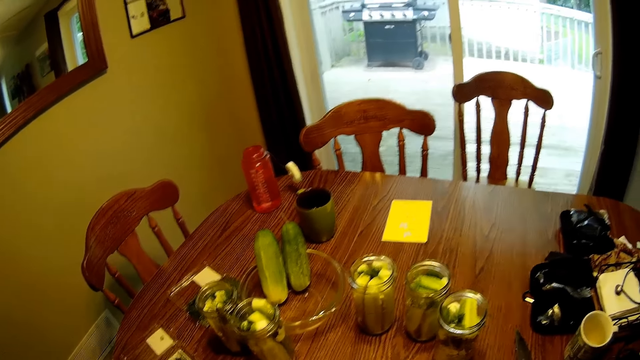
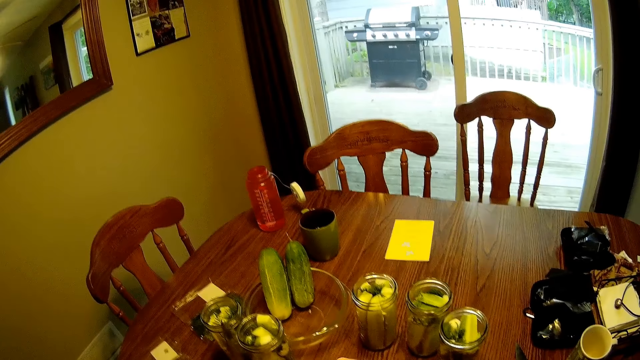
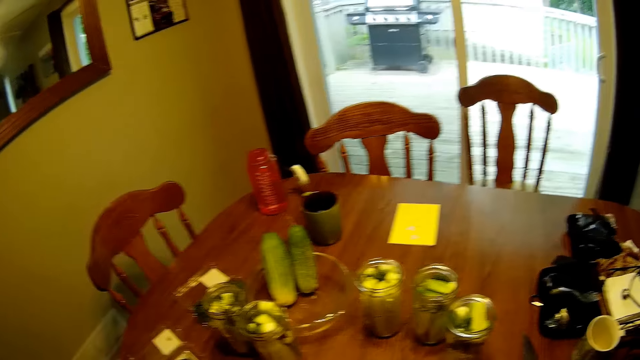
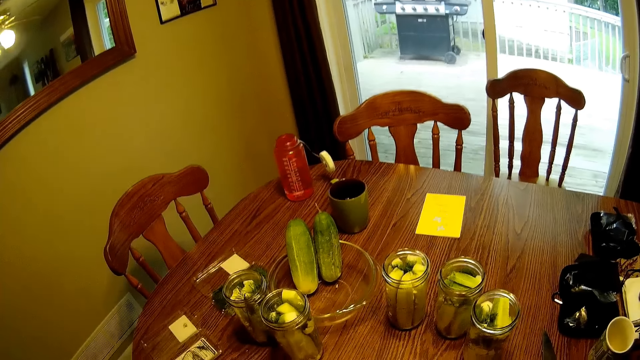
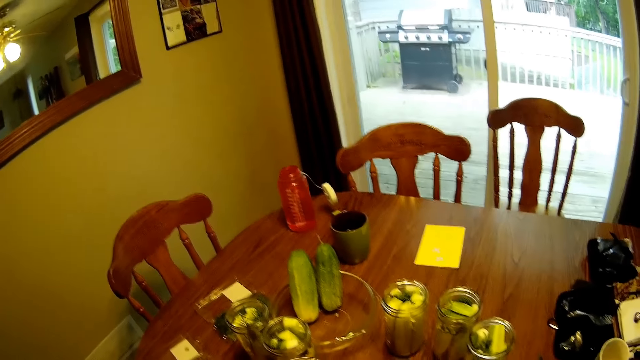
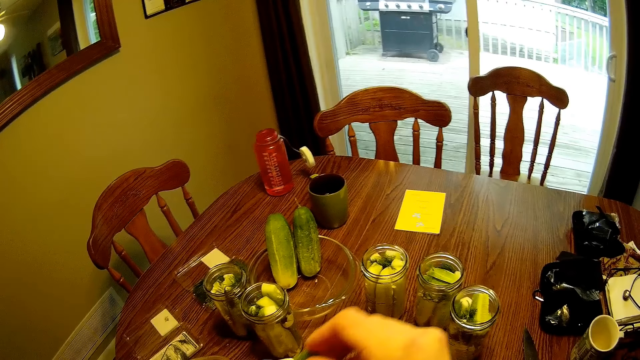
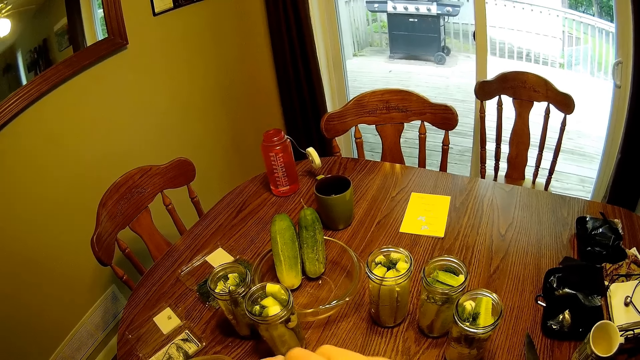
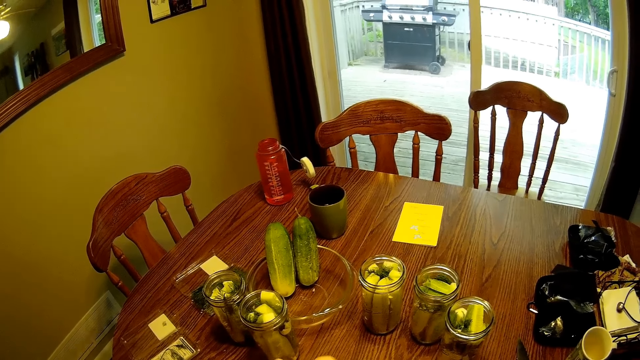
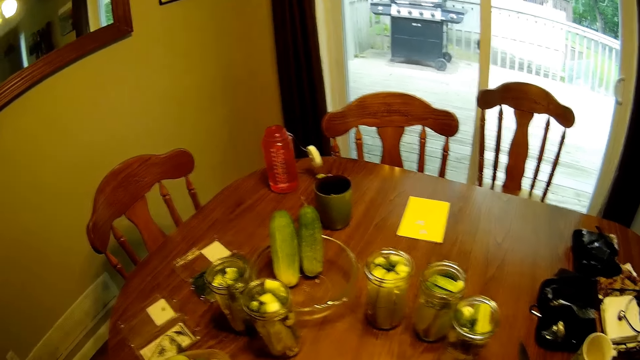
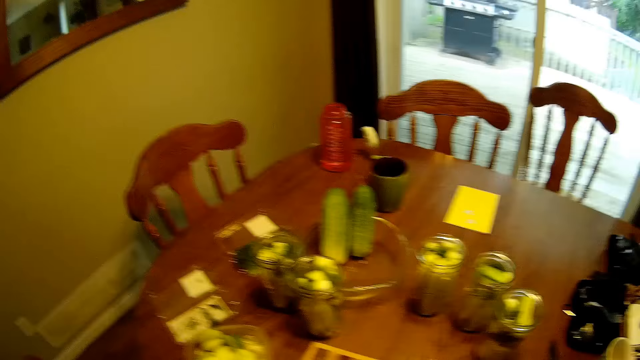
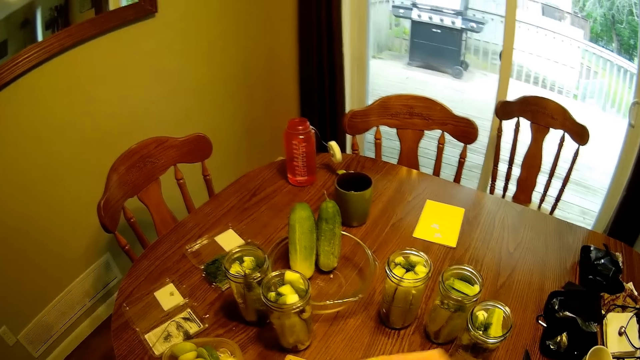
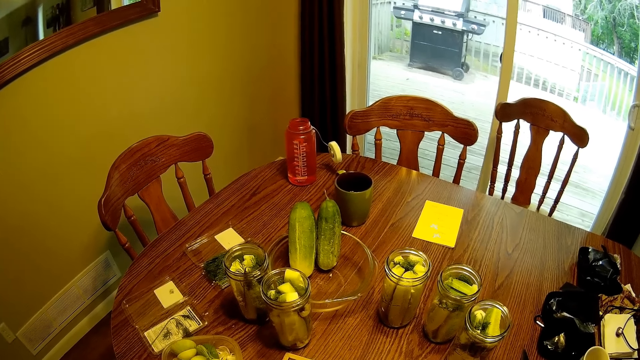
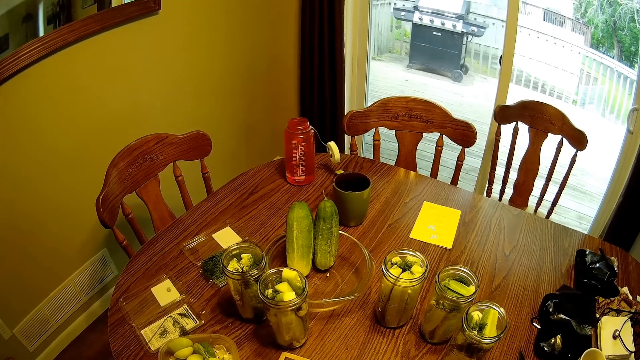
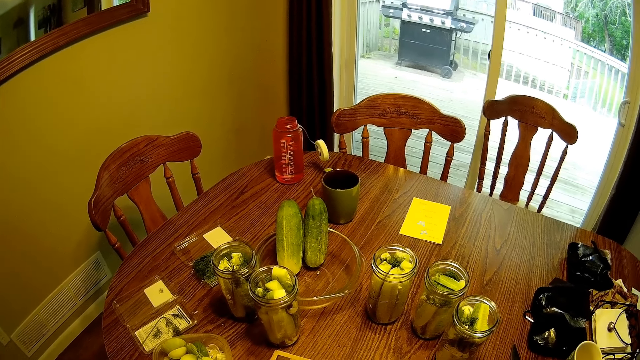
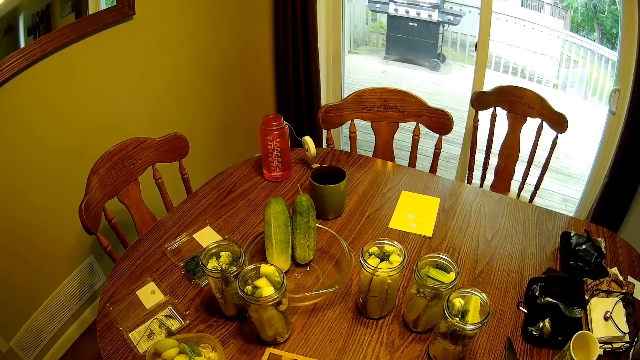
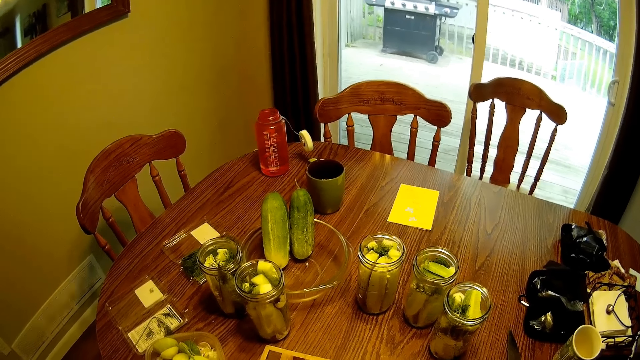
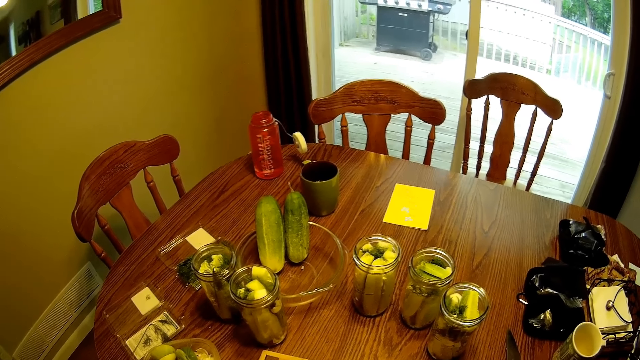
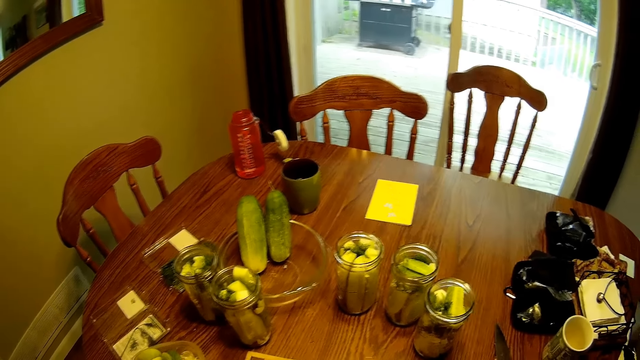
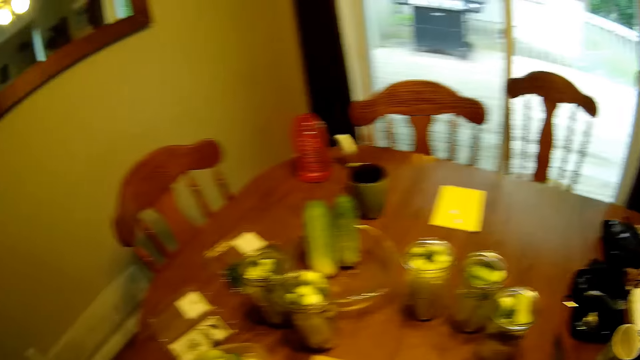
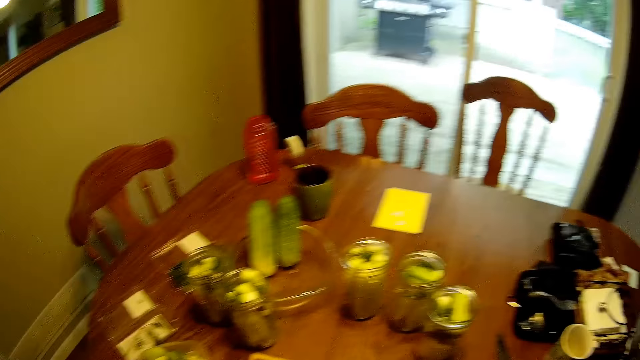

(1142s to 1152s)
The camera wearer places the fruit in the jar.

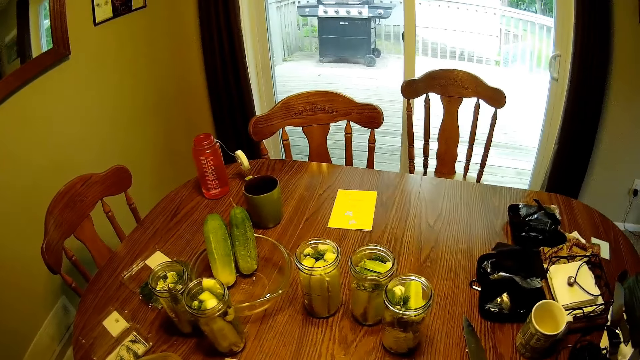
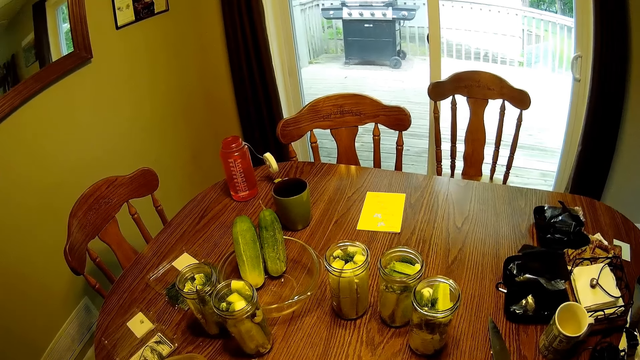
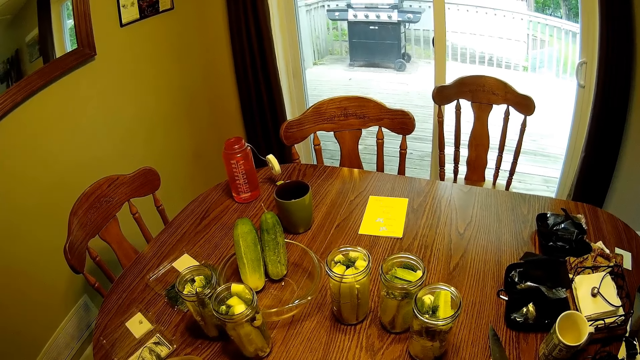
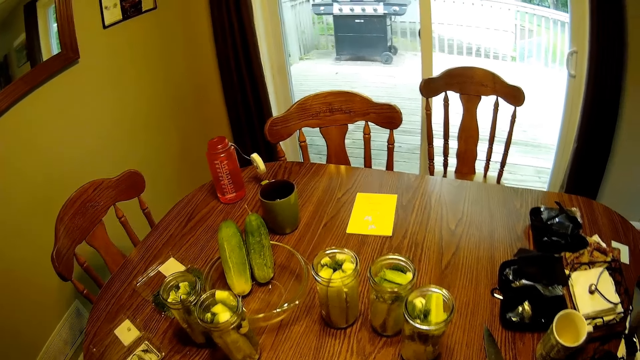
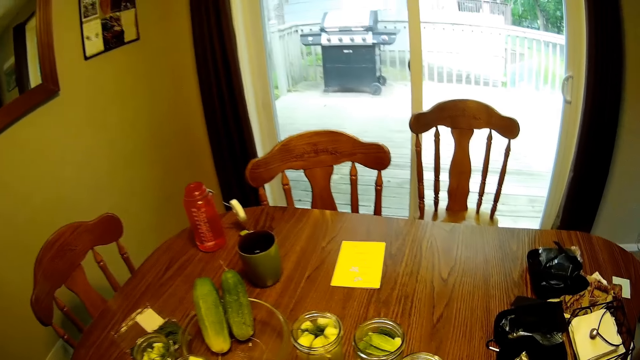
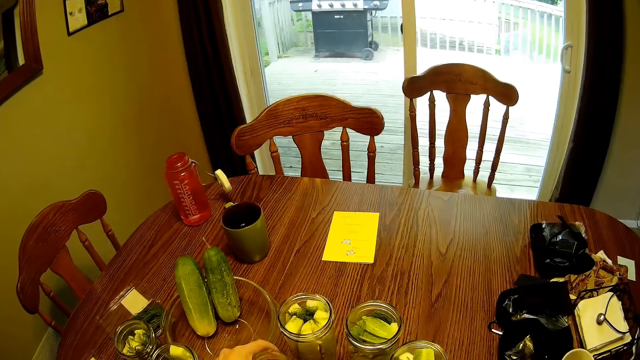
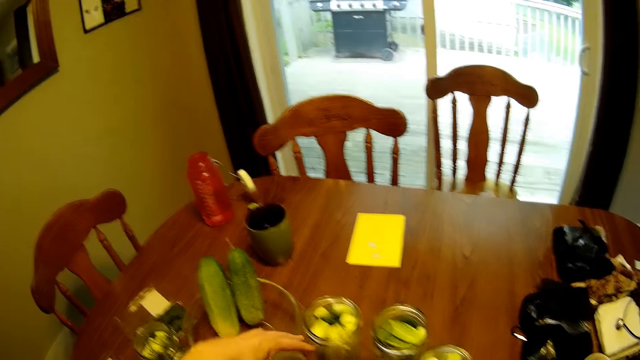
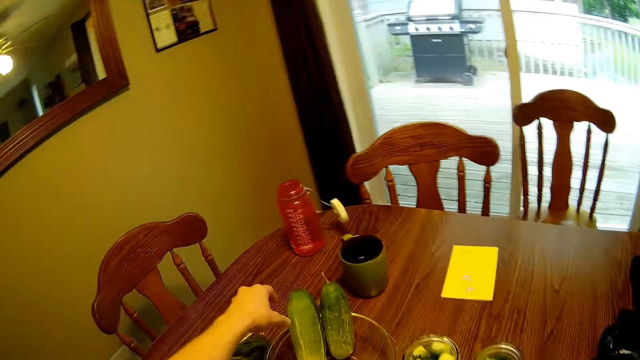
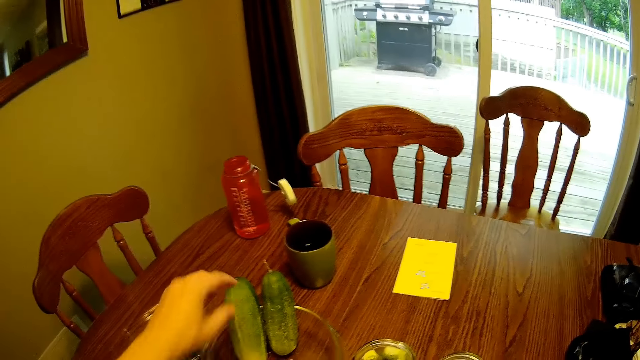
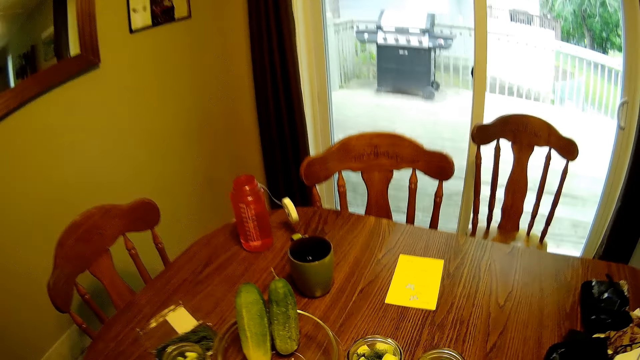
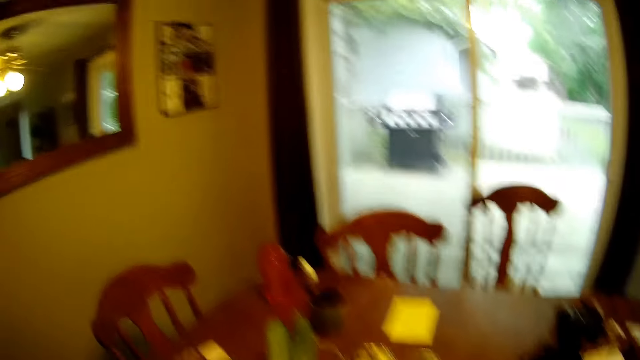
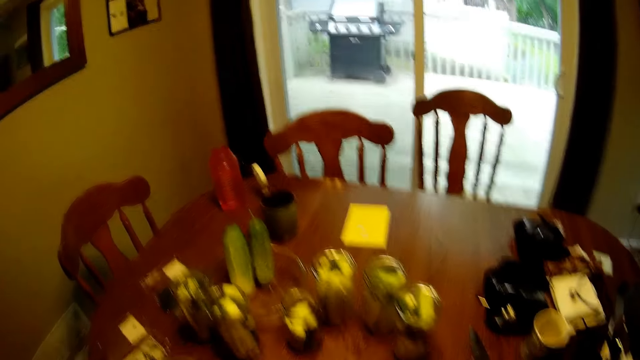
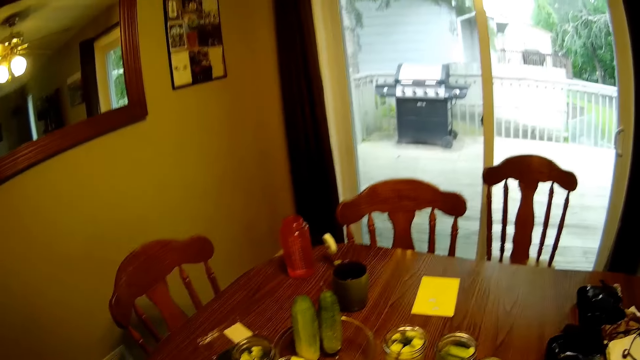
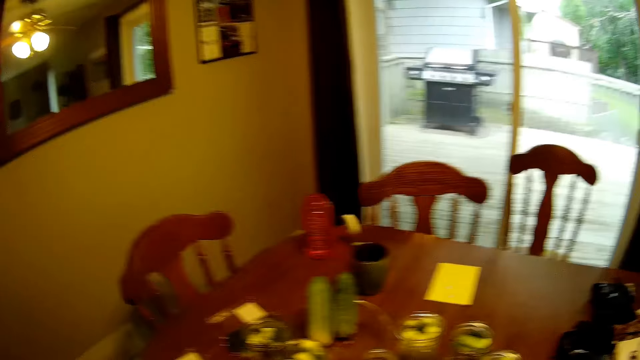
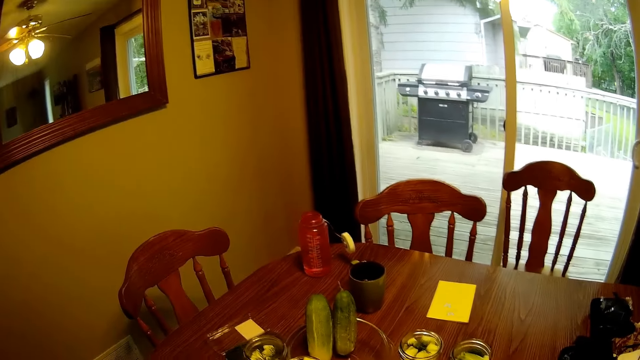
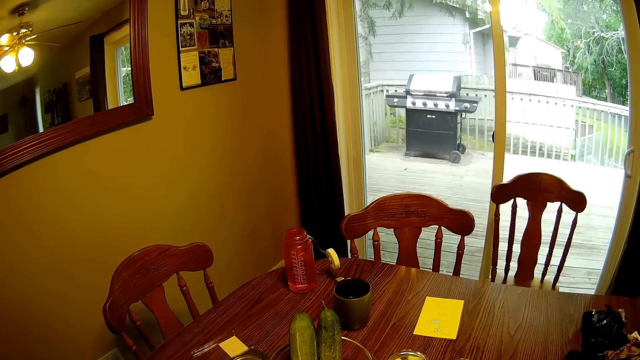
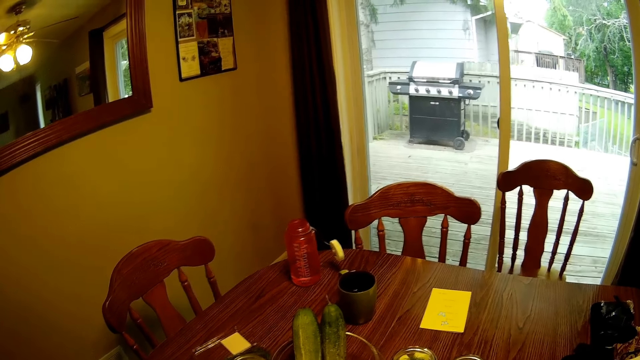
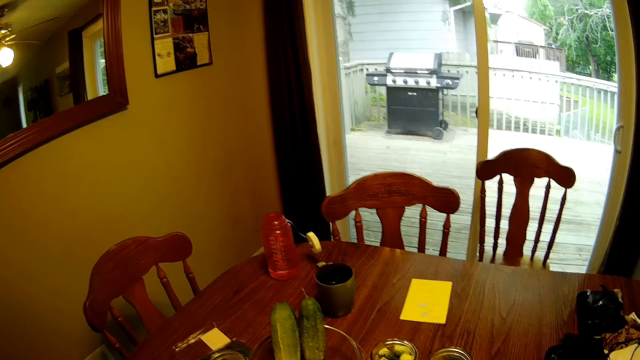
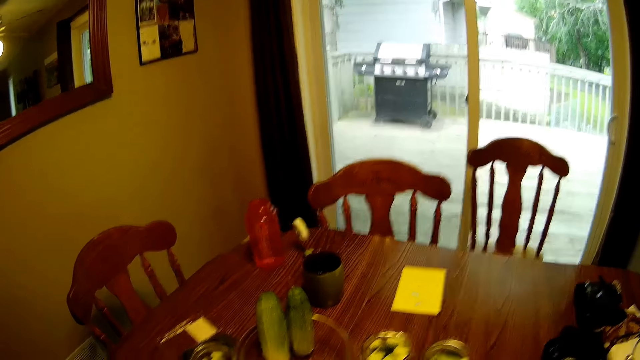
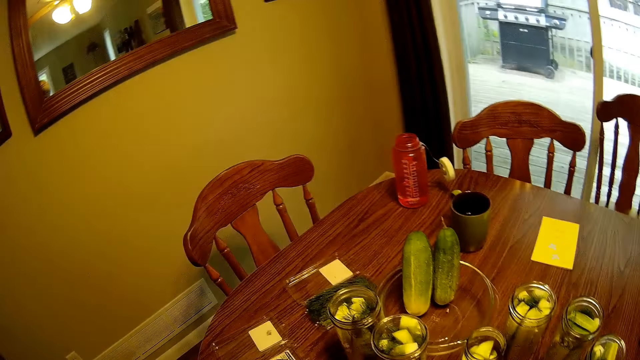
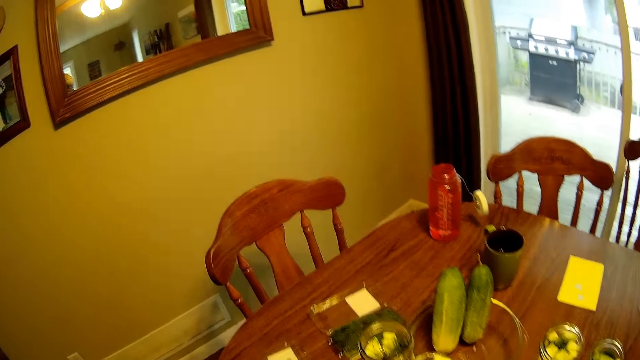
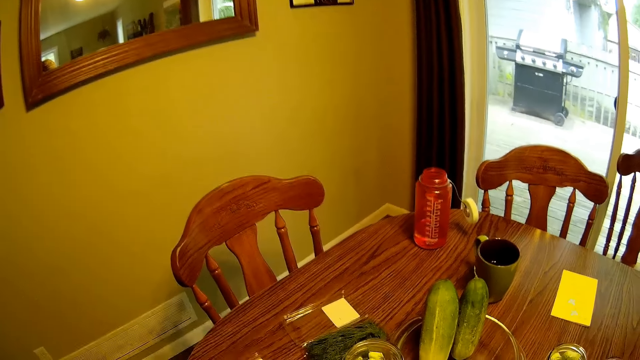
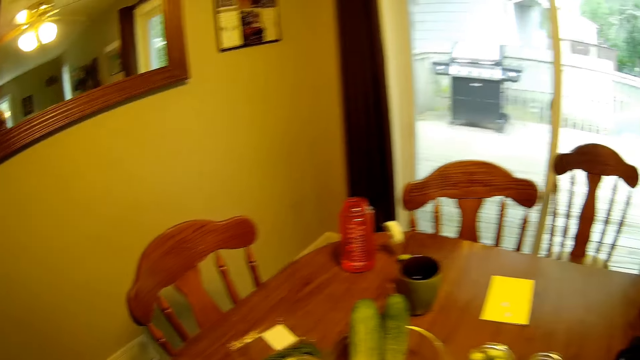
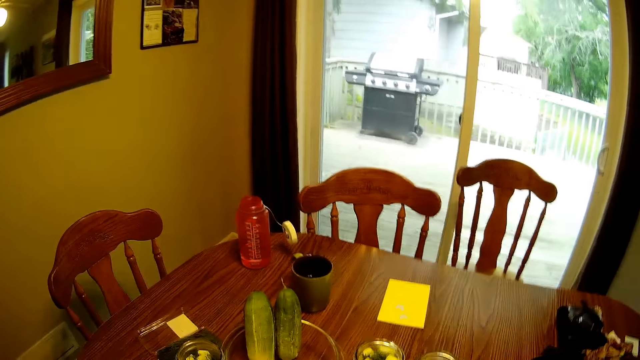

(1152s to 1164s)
The camera wearer places the jar on the table. He touches a cucumber with his left hand.
